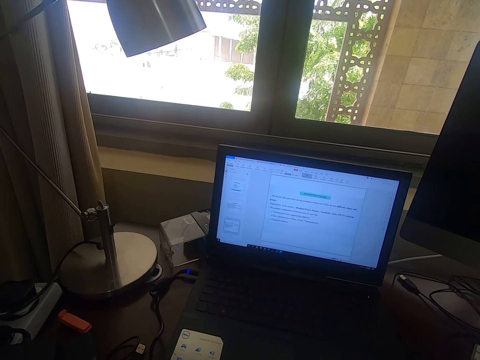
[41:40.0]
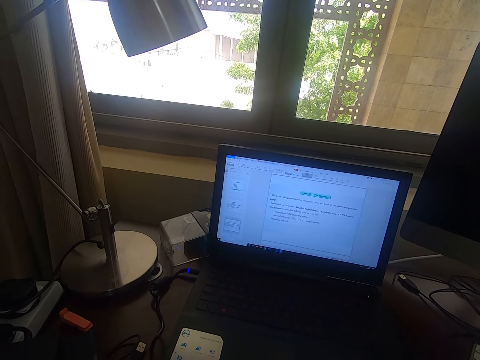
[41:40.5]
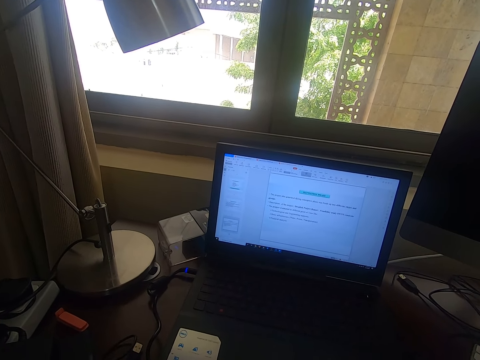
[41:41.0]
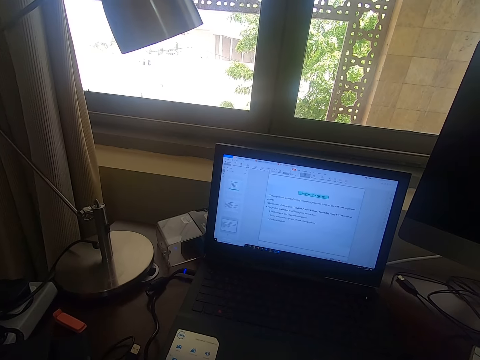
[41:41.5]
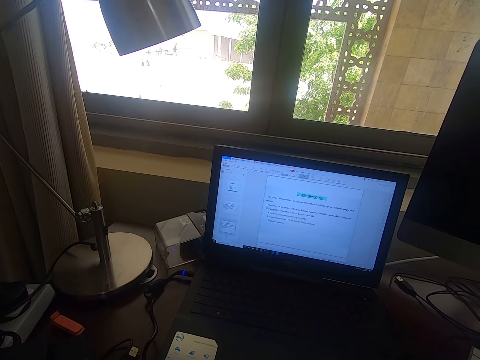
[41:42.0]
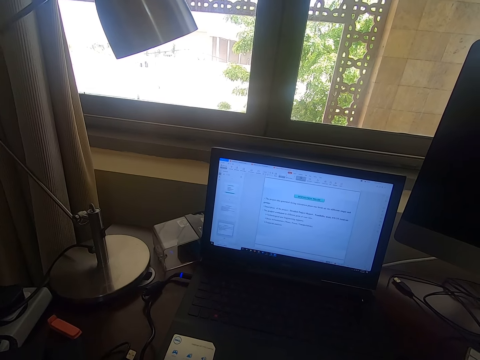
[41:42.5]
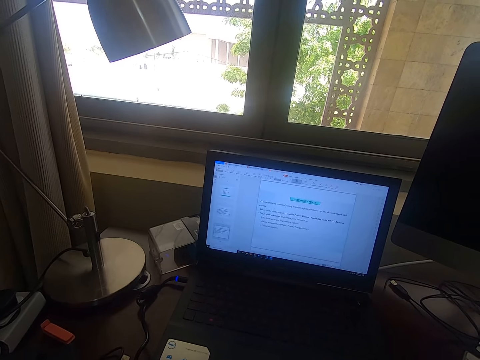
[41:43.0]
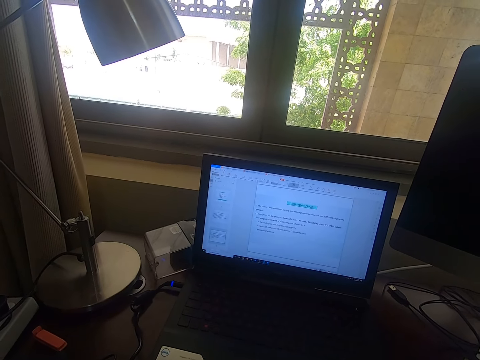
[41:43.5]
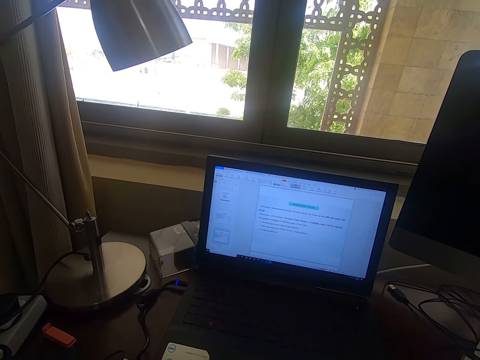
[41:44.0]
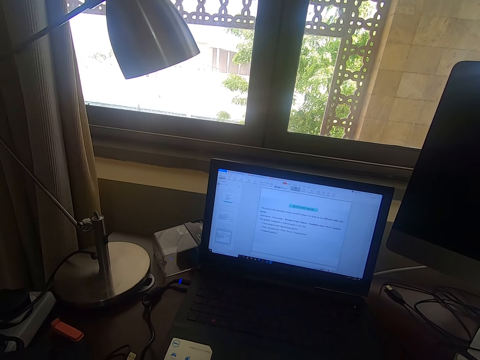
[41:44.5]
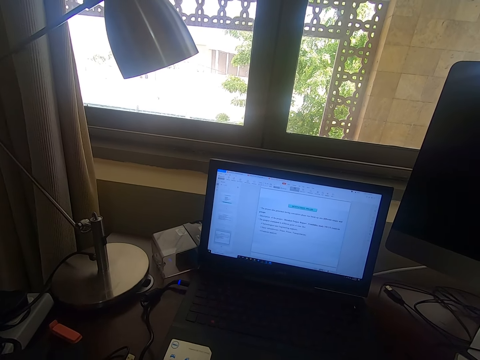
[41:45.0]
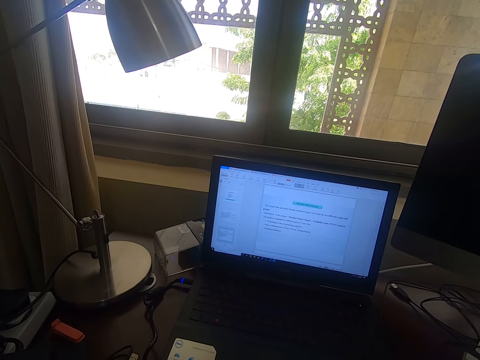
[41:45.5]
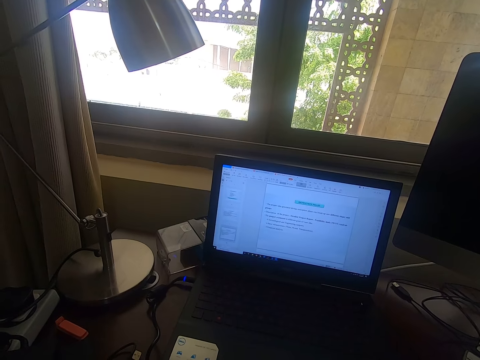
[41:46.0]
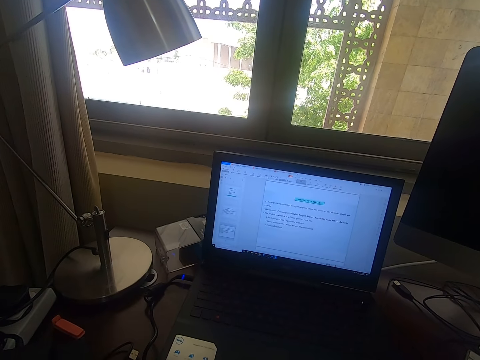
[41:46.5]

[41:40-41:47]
The camera wearer looks around.

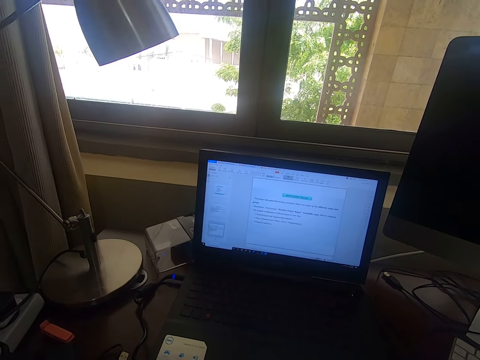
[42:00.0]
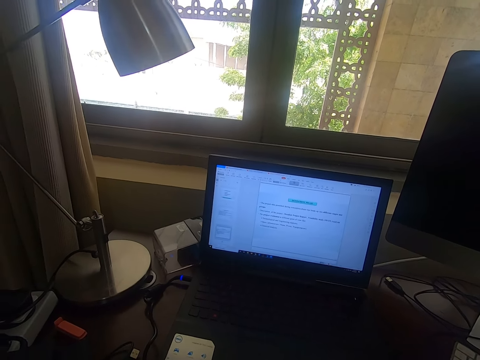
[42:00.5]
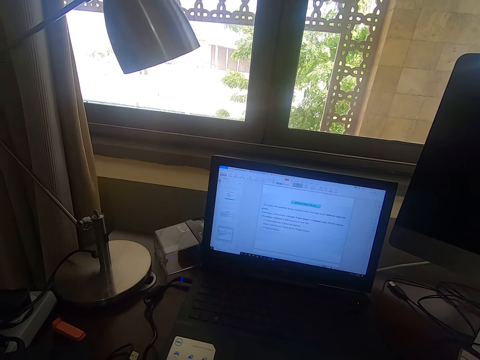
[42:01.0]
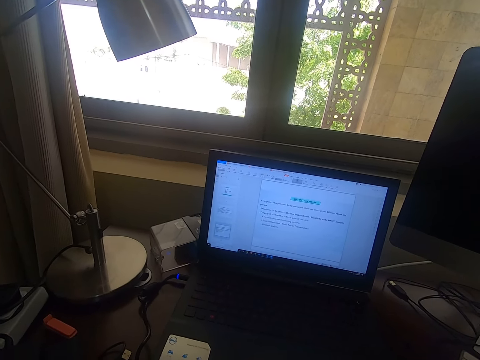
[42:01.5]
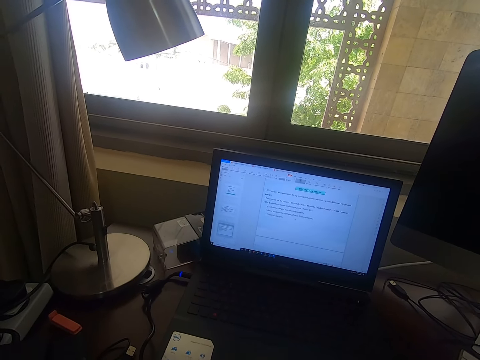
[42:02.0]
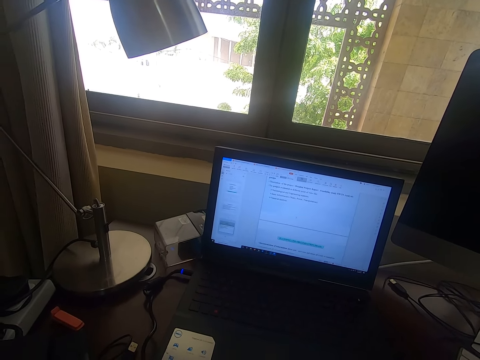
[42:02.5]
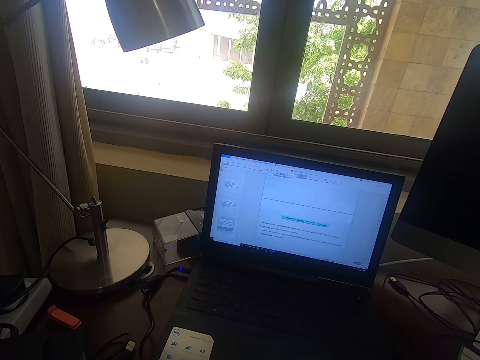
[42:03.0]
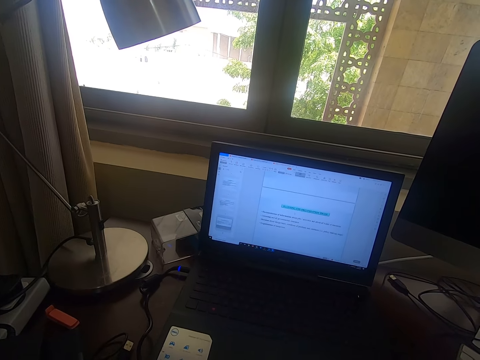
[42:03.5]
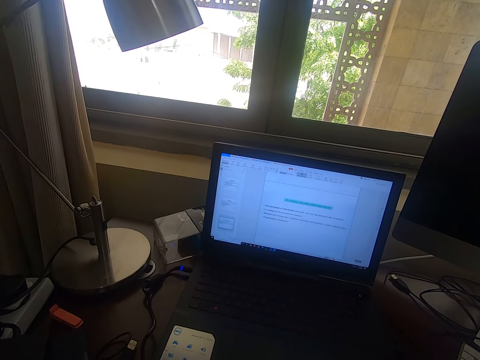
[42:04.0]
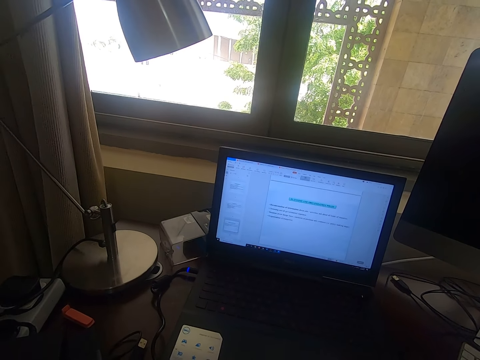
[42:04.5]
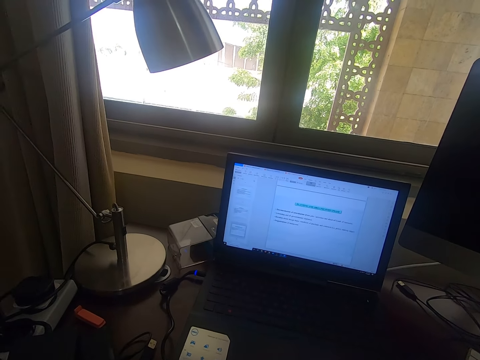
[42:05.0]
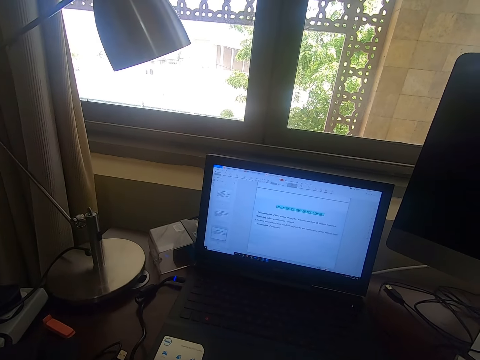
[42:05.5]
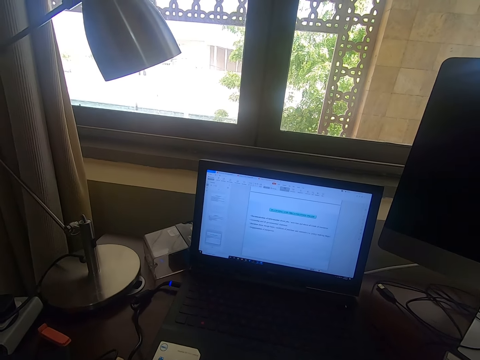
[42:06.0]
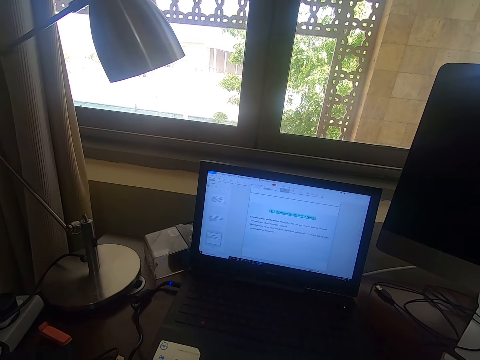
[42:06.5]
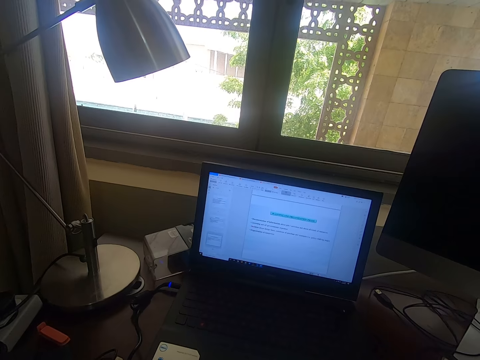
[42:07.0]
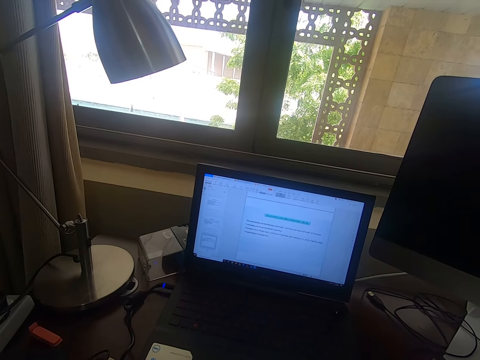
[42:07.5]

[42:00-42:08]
The camera wearer scrolls on a laptop.

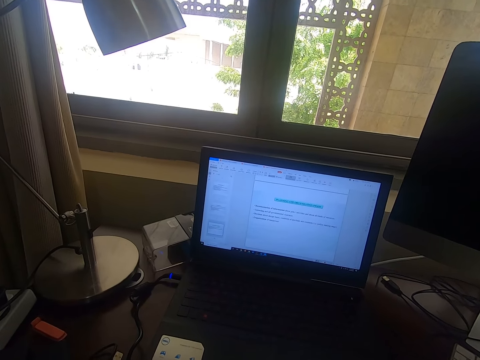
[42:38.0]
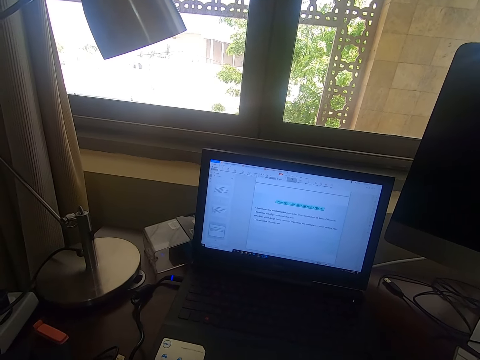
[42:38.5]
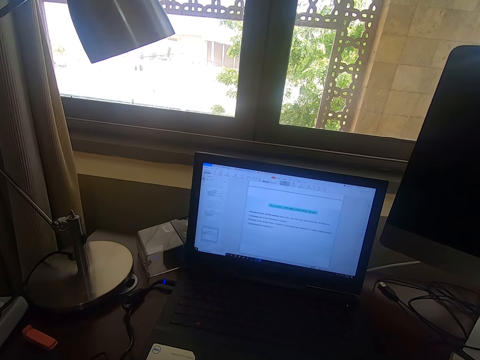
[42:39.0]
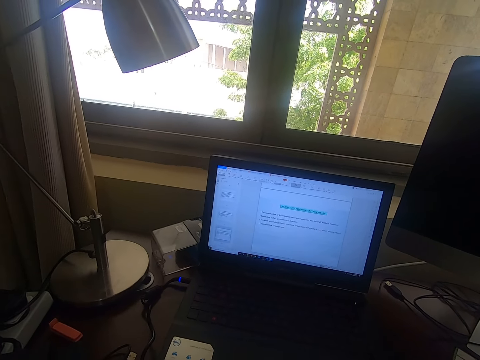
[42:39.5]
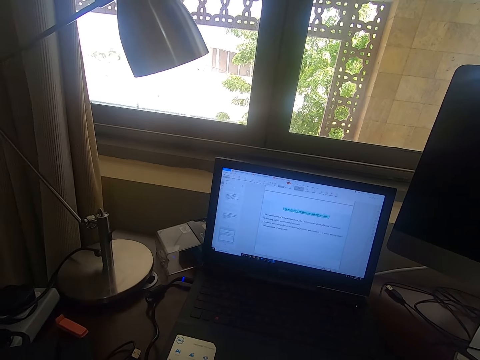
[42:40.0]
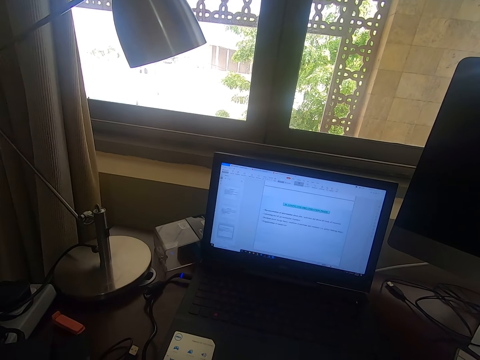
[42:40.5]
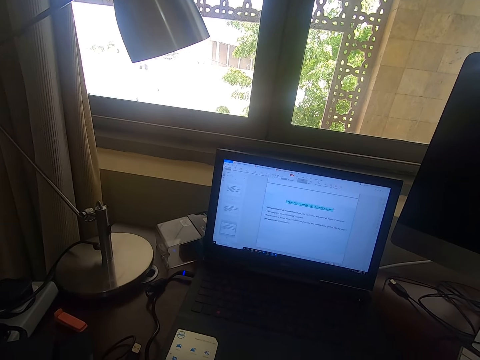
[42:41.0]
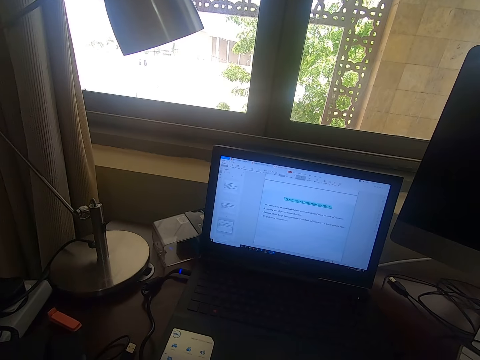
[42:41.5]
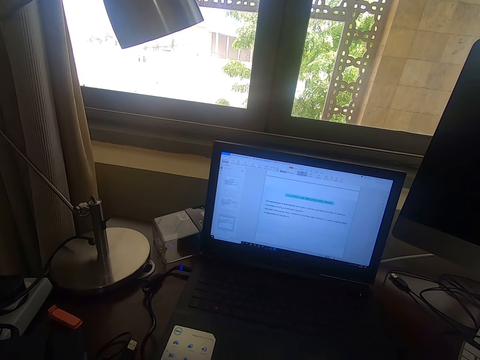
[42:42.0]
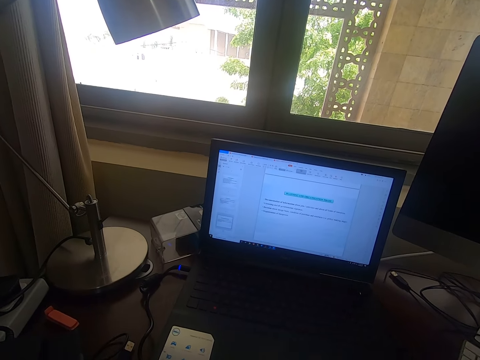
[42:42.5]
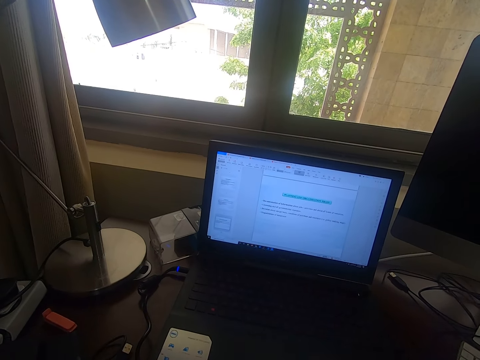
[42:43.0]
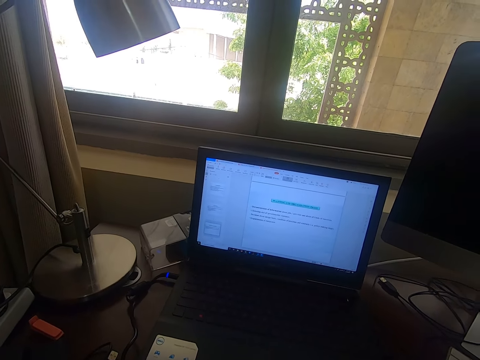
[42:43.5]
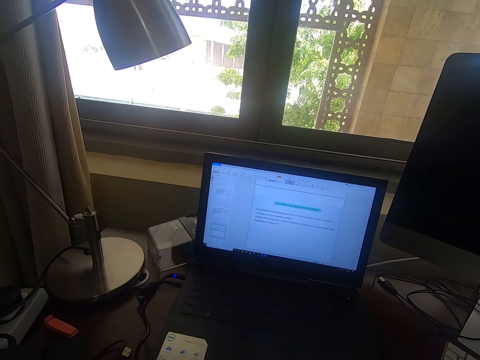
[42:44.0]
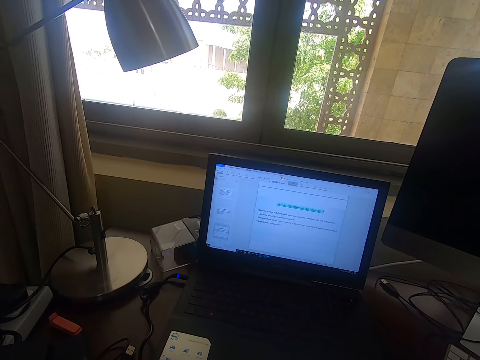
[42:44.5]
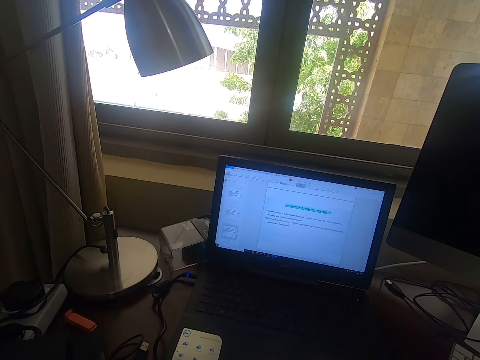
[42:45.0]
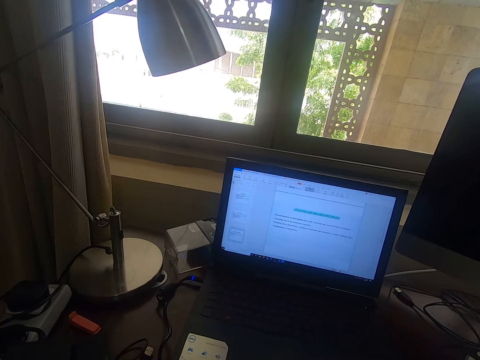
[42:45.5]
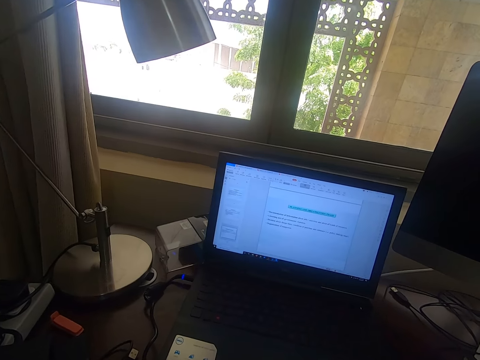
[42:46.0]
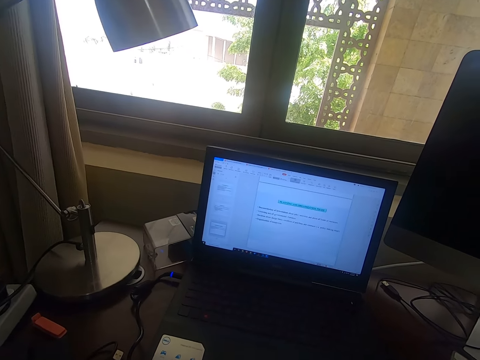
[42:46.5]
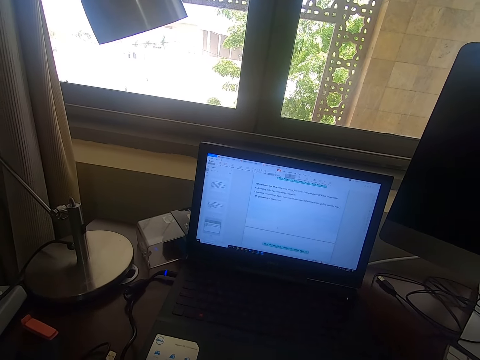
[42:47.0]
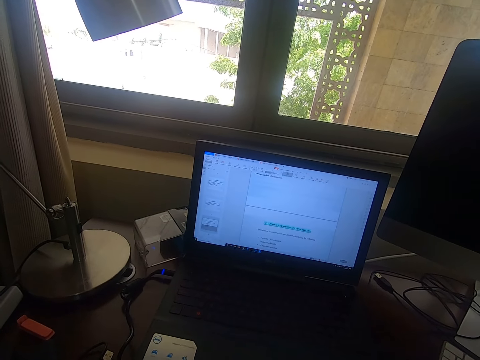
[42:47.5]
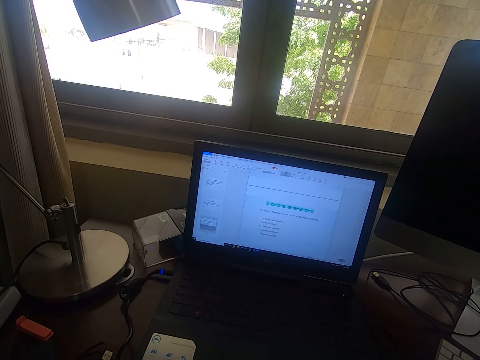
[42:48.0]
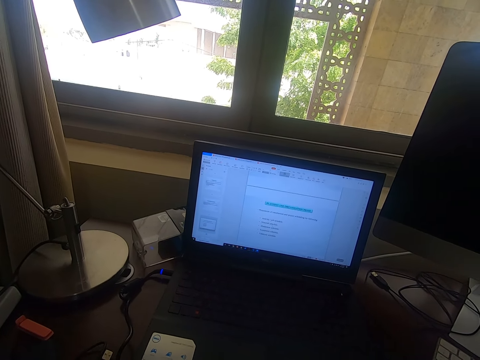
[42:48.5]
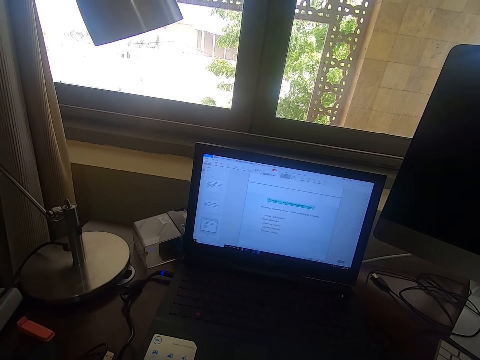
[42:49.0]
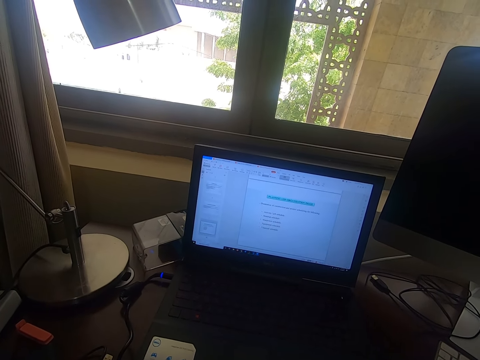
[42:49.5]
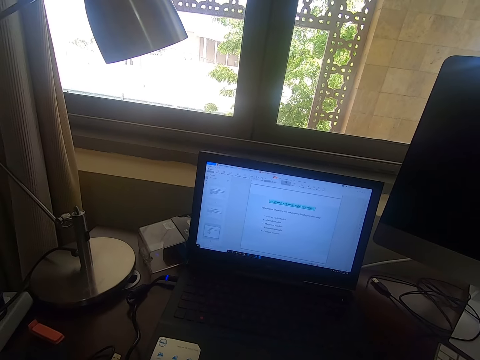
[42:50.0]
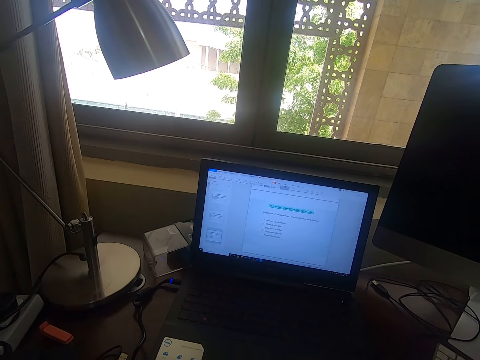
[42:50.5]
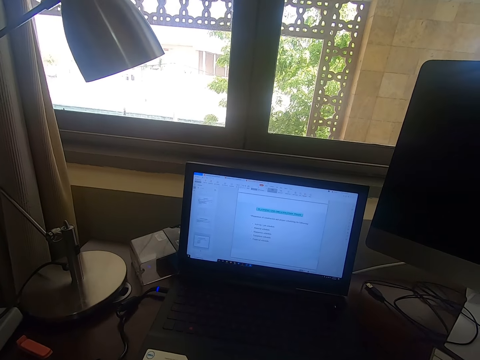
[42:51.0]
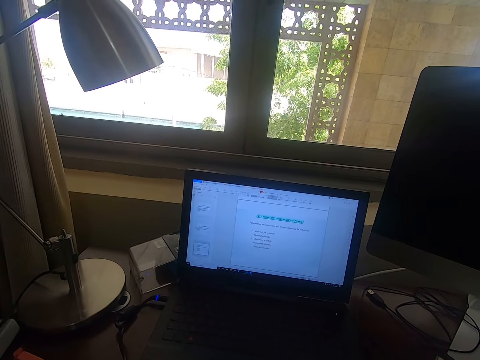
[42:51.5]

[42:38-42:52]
The camera wearer looks around. They scroll on a laptop.
